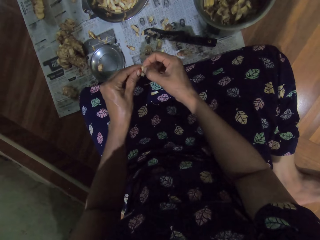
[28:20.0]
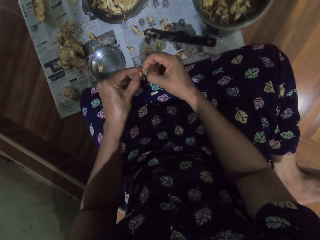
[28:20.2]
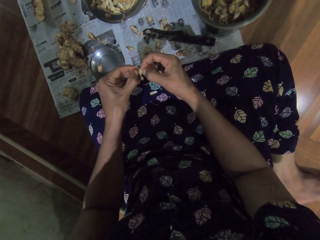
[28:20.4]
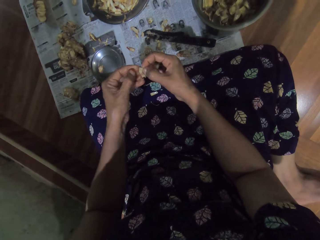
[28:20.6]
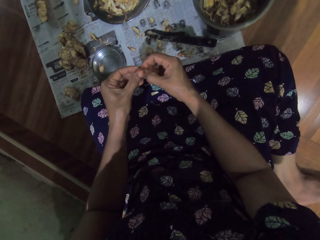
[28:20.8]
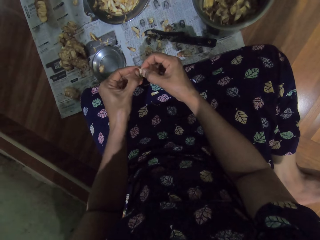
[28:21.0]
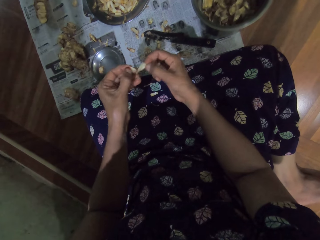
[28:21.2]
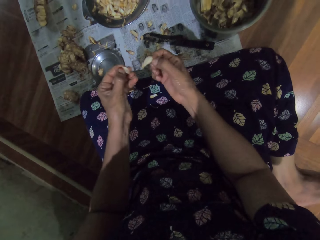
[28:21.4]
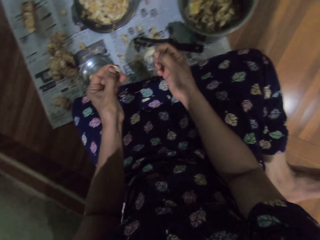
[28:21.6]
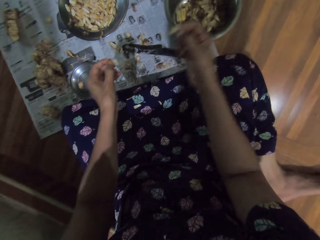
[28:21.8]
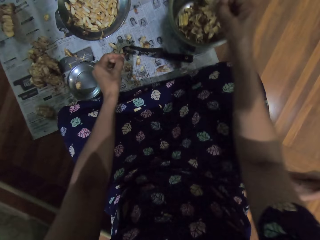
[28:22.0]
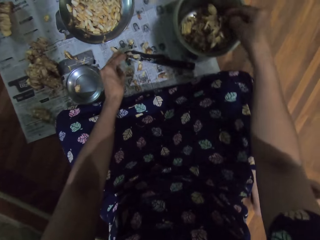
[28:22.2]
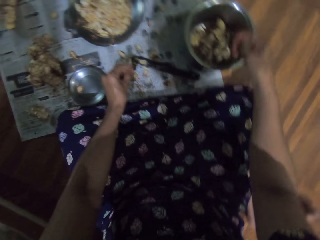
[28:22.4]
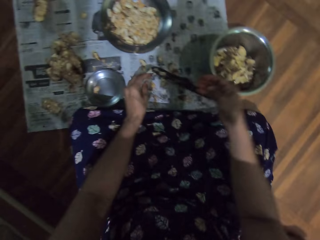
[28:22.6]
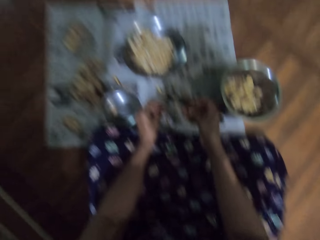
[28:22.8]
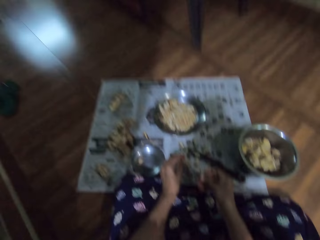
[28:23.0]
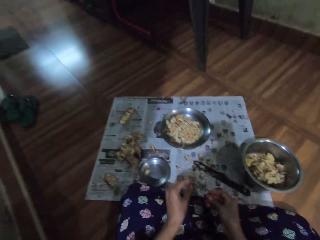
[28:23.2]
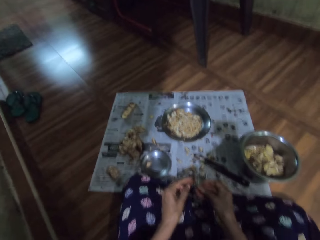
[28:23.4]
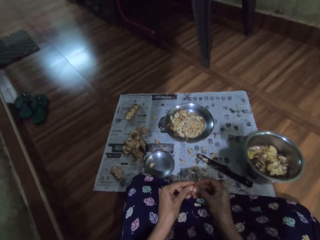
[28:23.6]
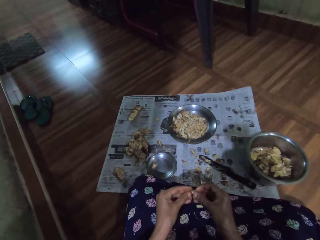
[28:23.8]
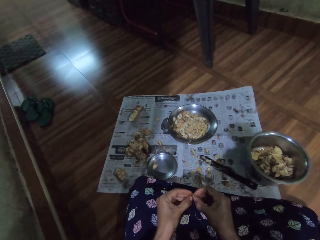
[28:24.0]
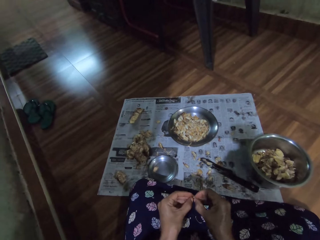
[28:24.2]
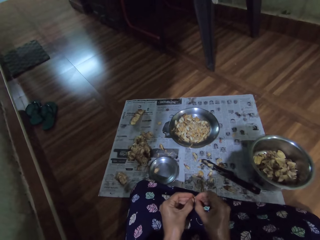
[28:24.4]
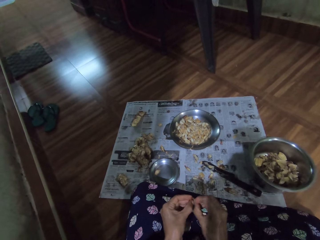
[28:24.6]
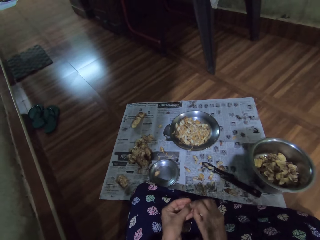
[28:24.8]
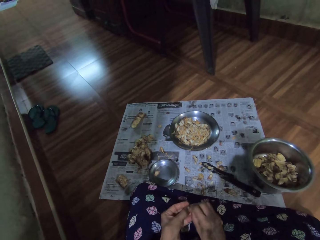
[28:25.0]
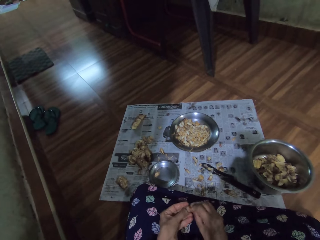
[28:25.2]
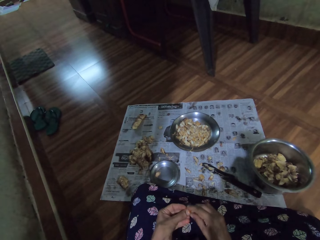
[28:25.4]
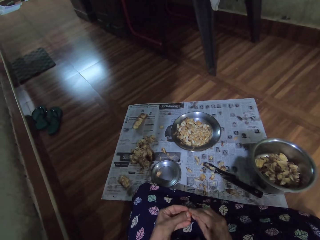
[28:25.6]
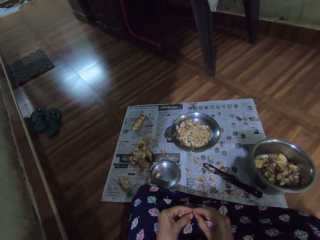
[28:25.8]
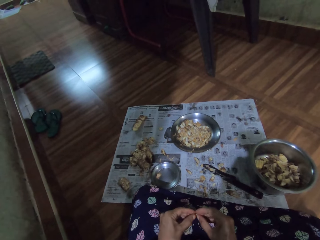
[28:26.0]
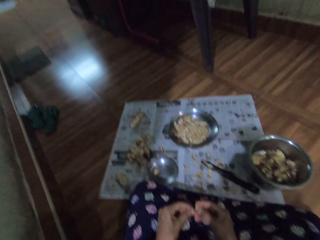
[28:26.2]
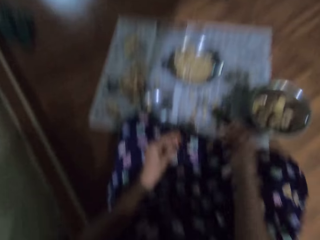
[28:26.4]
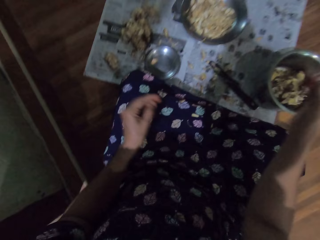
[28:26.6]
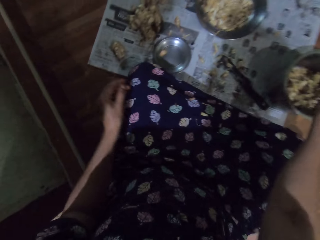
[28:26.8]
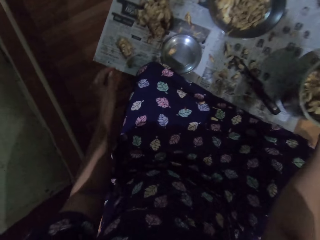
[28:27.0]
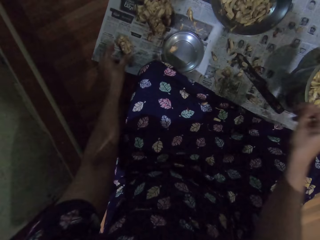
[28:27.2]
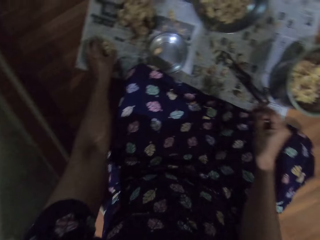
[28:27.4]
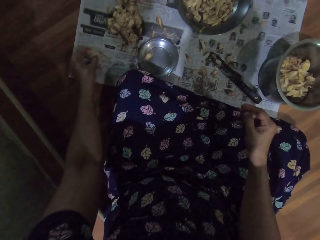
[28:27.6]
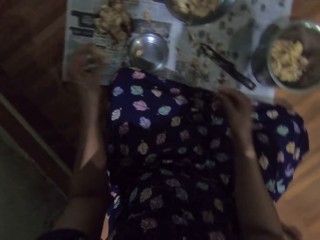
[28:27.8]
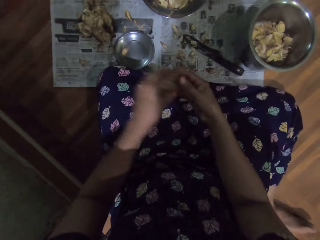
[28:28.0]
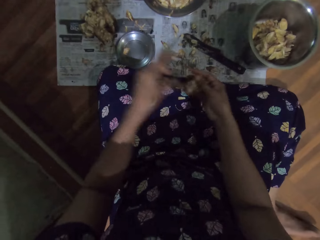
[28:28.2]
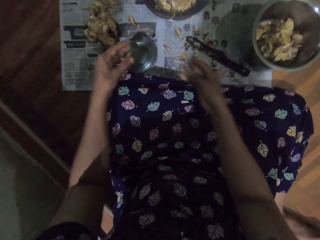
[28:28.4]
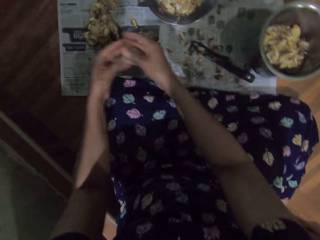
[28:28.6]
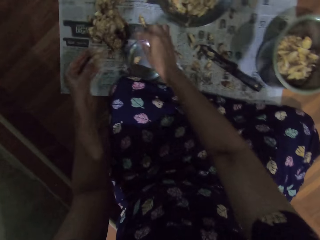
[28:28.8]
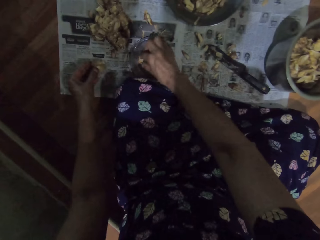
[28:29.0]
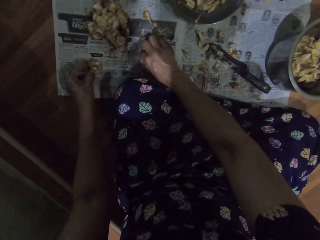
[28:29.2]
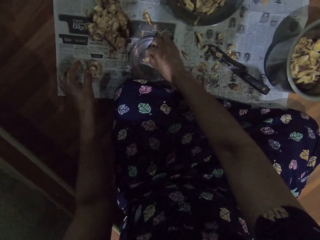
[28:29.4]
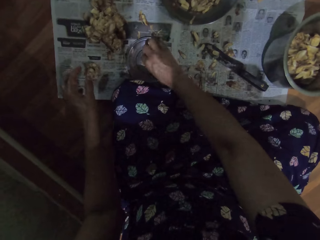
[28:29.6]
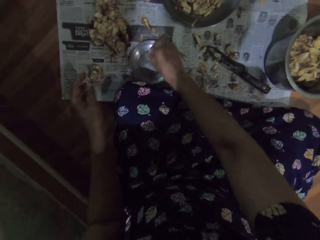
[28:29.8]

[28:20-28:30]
The camera wearer drops the garlic skin in her left hand on the paper. She drops the garlic in her right hand in the bowl. She peels skin off the garlic with her hands. She drops the garlic in her right hand in the bowl. She picks garlic from the paper with her left hand. She transfers the garlic in her left hand to her right hand. She transfers the garlic in her right hand to her left hand. She drops the garlic in her left hand on the floor. She picks garlic from the bowl on the paper with her right hand.

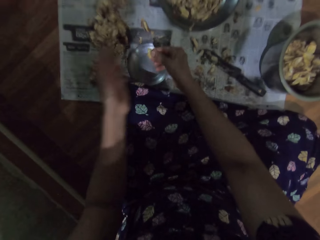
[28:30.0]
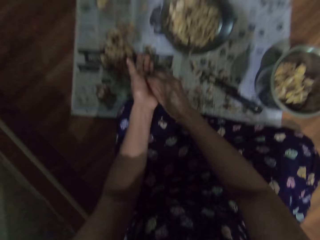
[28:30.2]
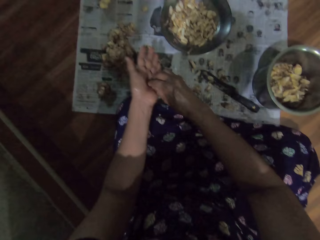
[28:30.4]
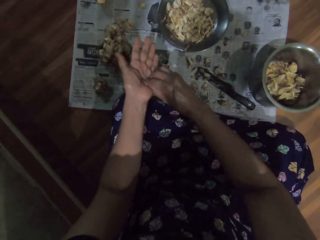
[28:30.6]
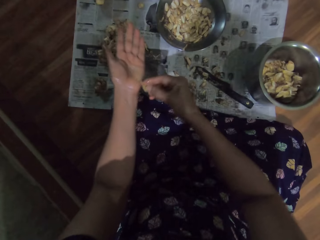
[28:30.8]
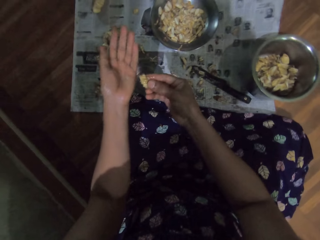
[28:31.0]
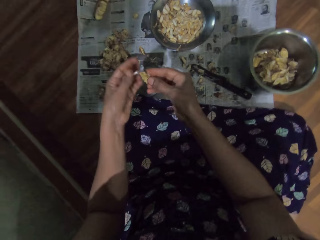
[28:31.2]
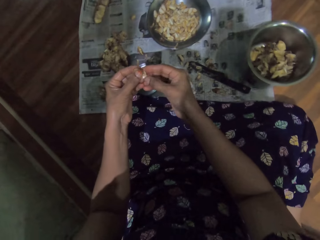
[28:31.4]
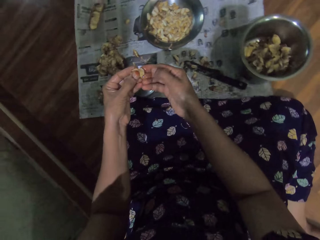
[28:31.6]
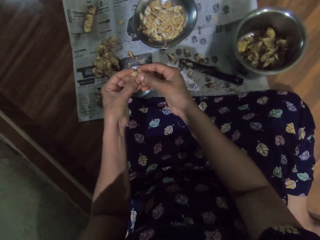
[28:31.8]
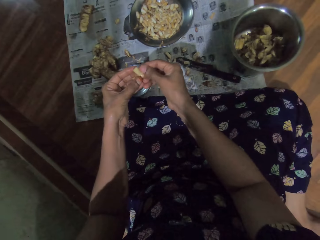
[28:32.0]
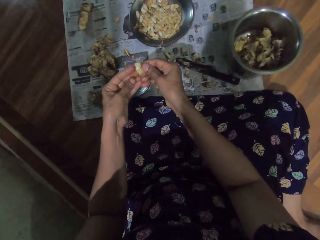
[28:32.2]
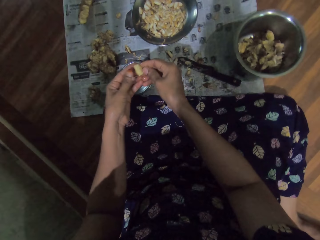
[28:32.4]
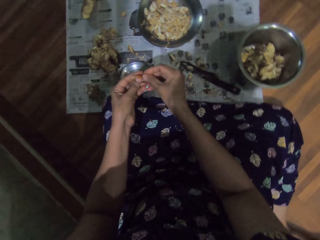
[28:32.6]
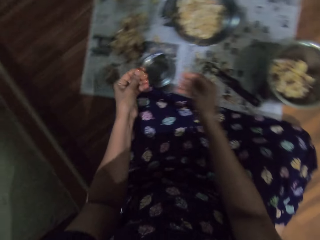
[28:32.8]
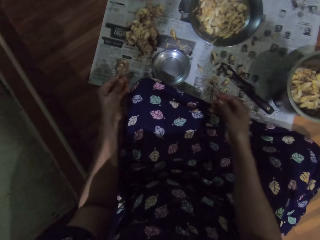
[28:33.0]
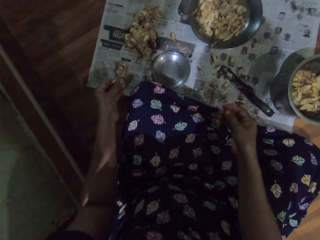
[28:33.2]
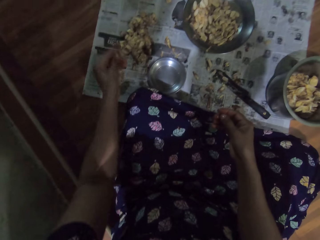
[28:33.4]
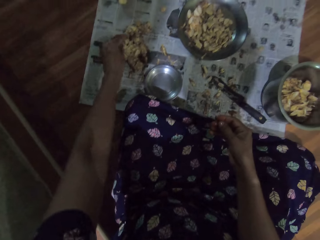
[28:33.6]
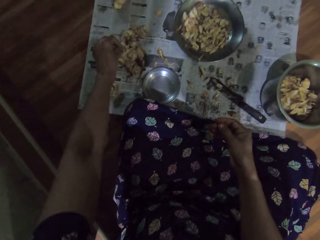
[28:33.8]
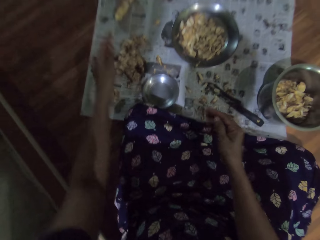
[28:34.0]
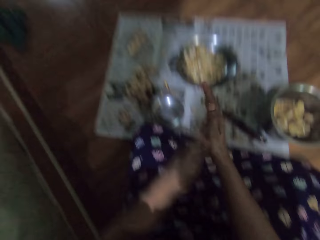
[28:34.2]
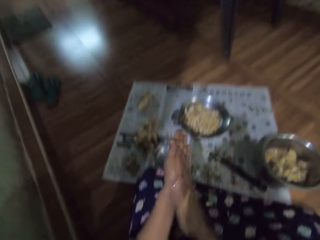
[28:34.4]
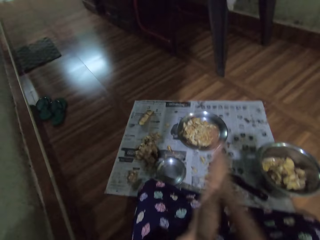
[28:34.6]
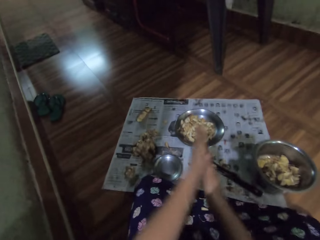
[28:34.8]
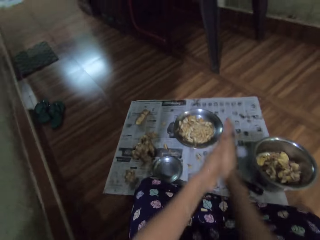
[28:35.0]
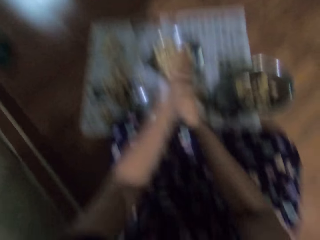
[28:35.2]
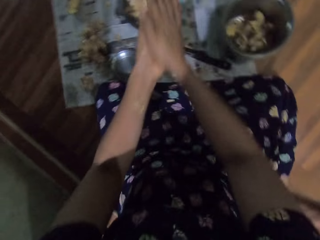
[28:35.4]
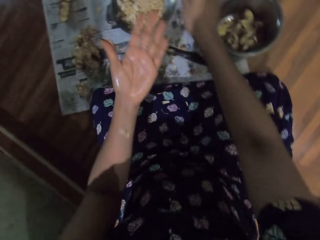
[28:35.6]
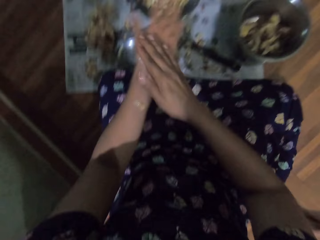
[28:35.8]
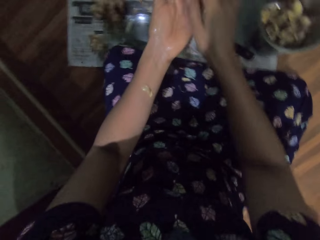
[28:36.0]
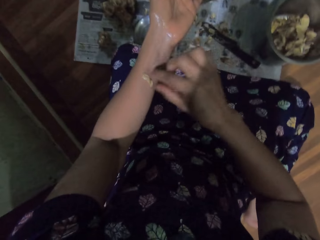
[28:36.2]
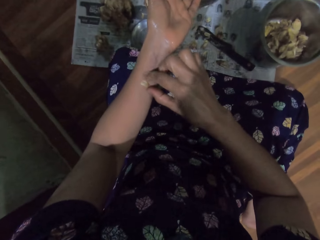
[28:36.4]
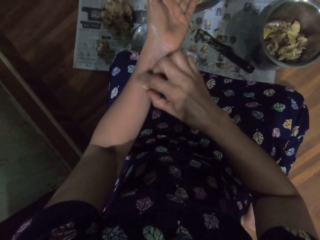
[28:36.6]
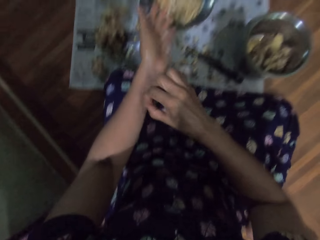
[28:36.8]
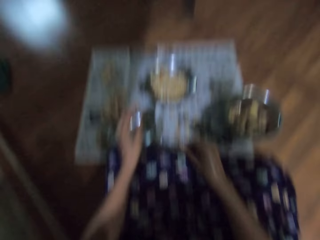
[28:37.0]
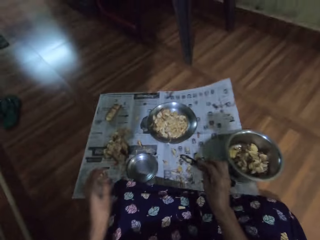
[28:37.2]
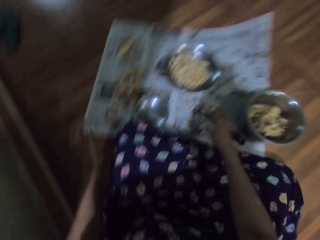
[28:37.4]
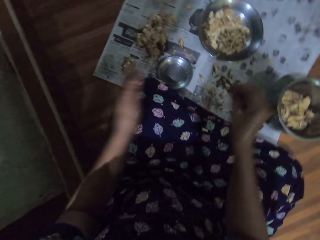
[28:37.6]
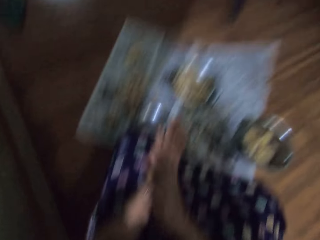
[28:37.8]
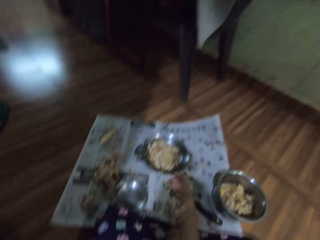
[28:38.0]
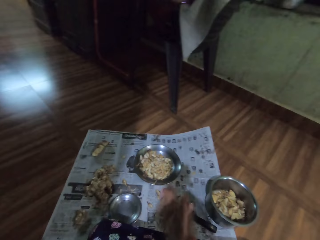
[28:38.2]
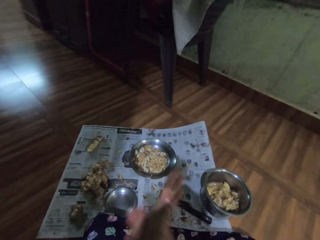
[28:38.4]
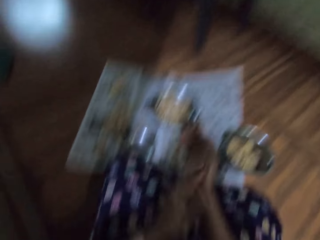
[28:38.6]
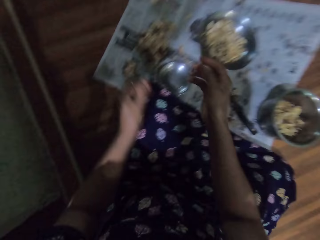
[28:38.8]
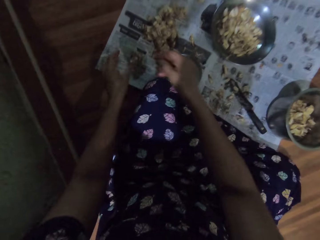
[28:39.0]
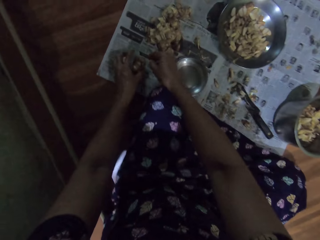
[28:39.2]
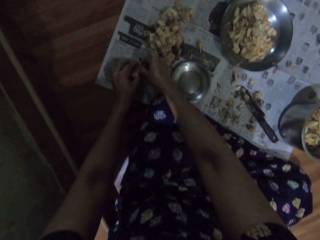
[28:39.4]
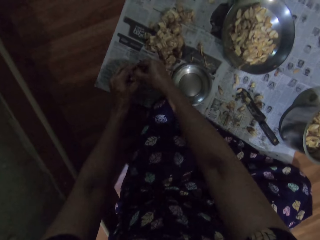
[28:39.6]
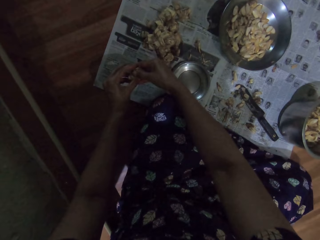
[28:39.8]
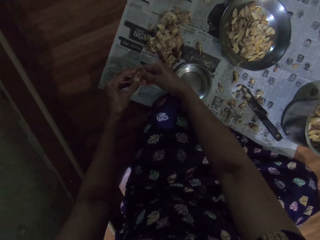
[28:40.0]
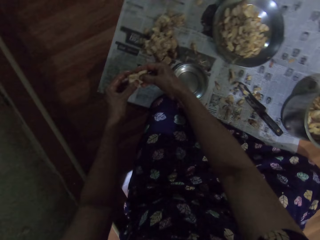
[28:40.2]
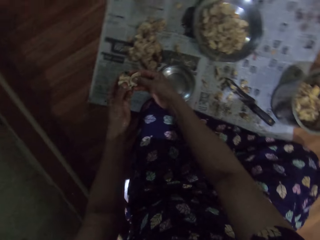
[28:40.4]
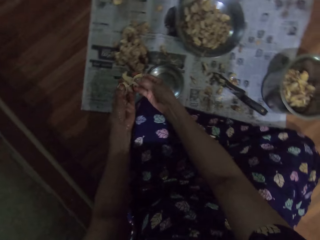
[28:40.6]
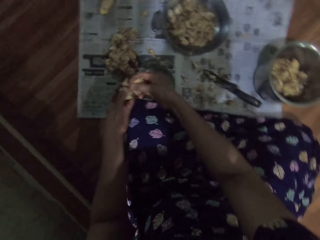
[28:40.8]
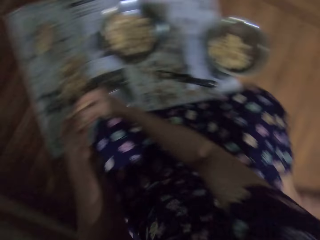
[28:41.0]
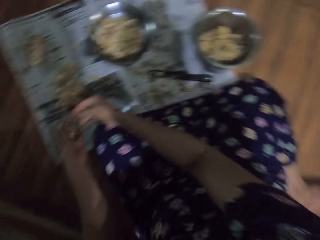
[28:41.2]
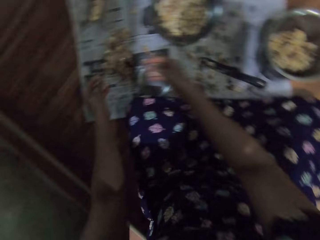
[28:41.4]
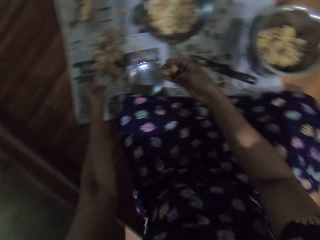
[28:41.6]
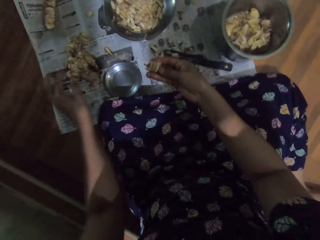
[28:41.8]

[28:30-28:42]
The camera wearer picks garlic from a small bowl. She rubs the garlic in her right hand on her left hand. She looks at the garlic. She passes the garlic in her right hand to her left hand. She drops the garlic in her left hand on the paper. She rubs her hands together. She picks the garlic from her left hand with her right hand. She picks dirt from a hand. She drops the garlic in her right hand on the paper. She rubs her hands together. She looks around. She picks the garlic from the paper with her hands. She cuts the garlic with her hands. She drops the garlic in her left hand on the paper.
